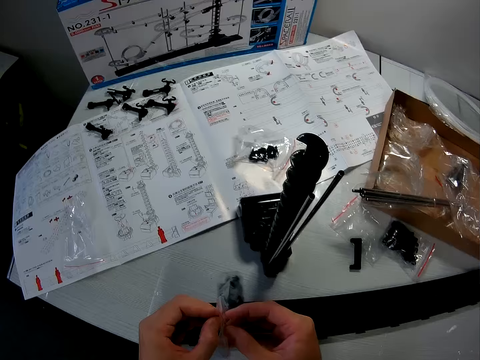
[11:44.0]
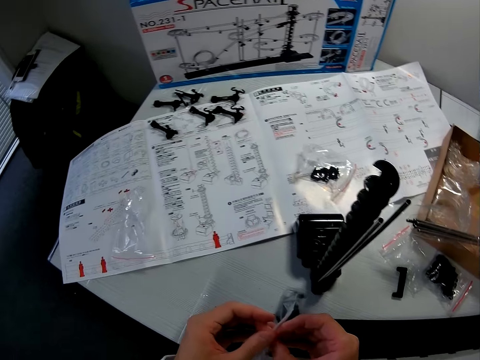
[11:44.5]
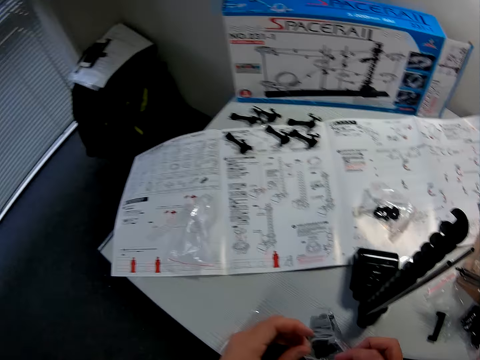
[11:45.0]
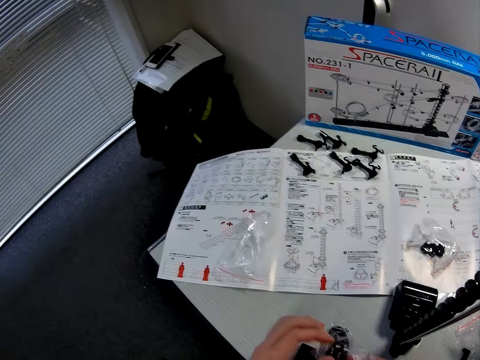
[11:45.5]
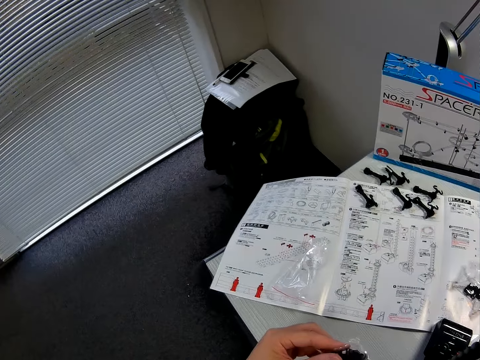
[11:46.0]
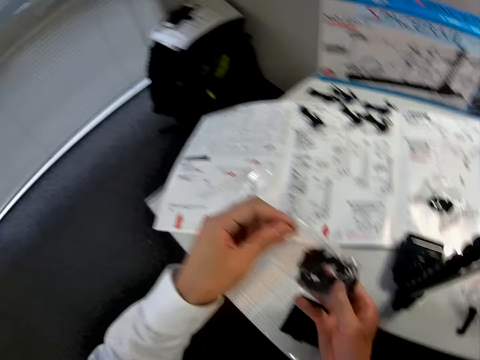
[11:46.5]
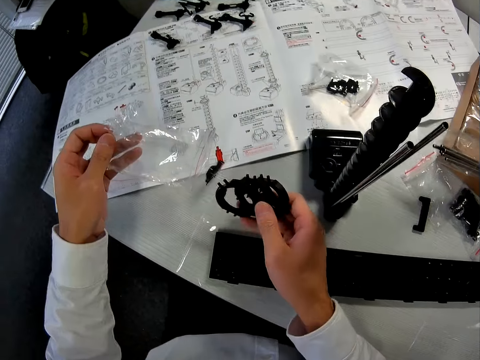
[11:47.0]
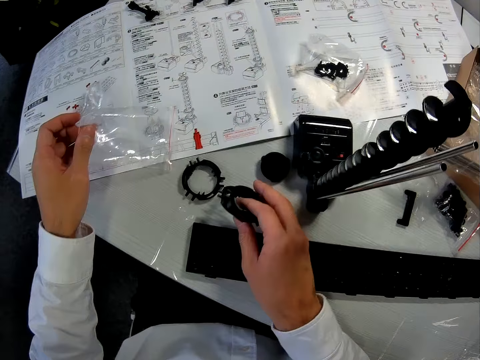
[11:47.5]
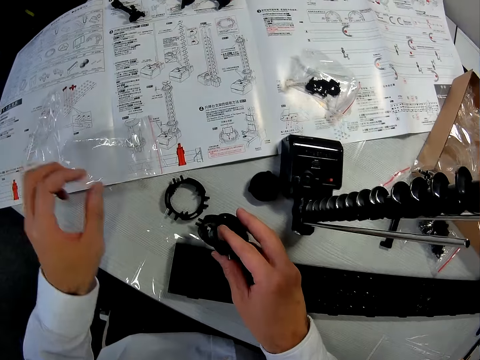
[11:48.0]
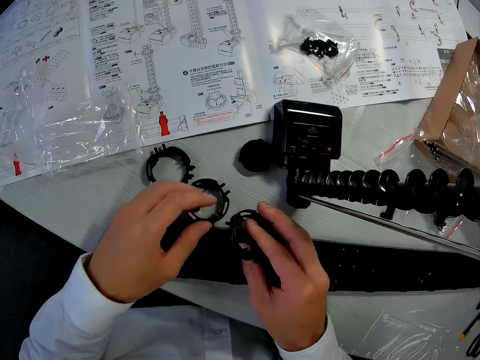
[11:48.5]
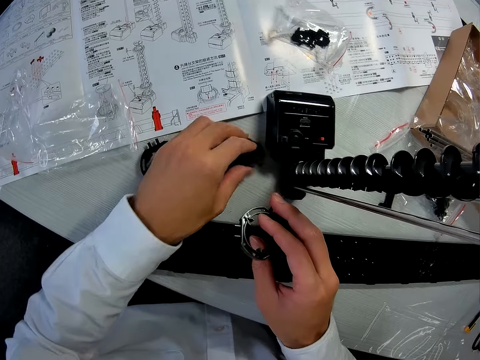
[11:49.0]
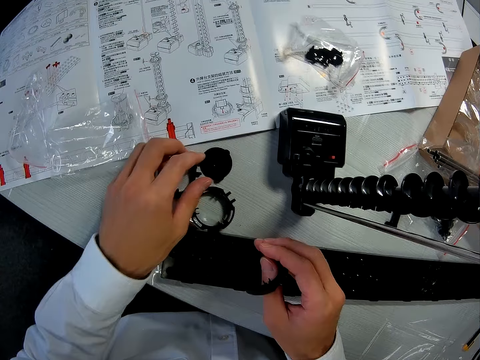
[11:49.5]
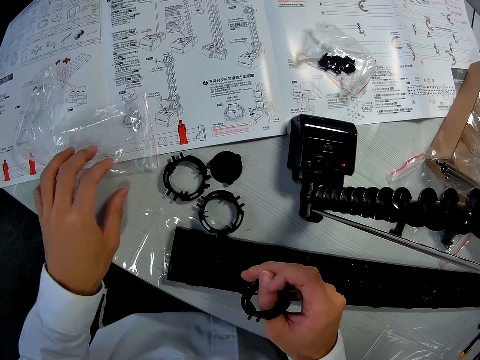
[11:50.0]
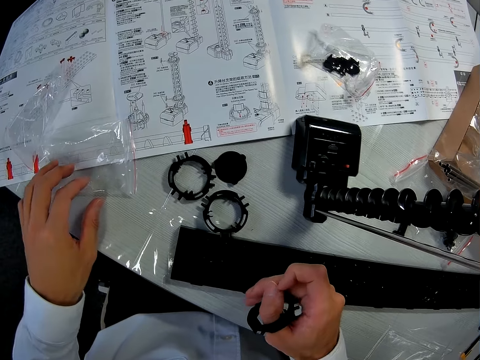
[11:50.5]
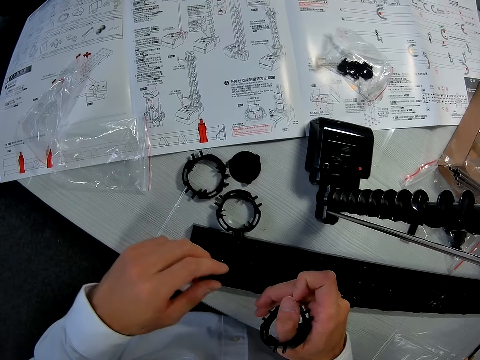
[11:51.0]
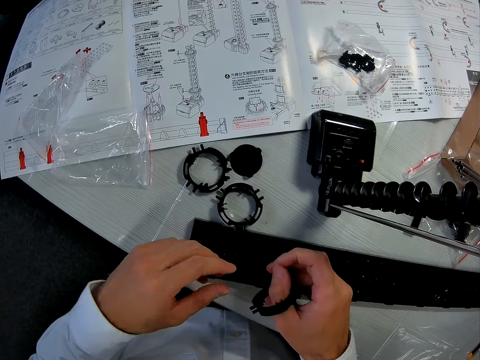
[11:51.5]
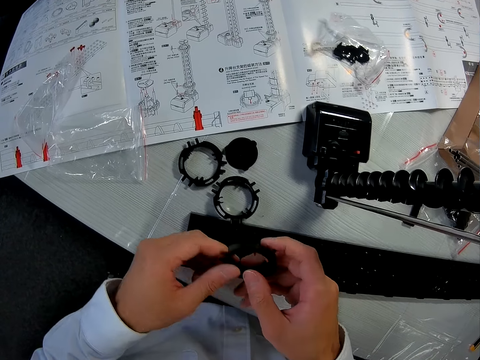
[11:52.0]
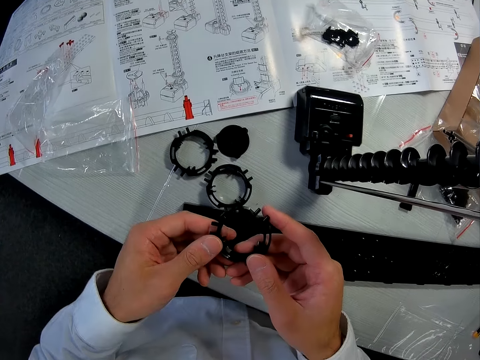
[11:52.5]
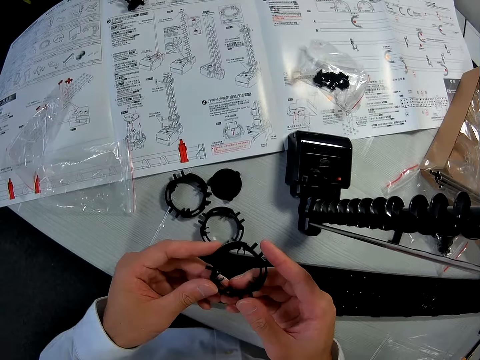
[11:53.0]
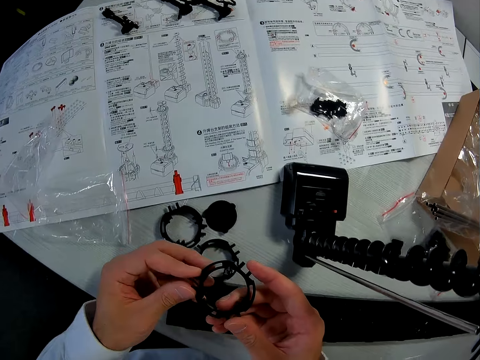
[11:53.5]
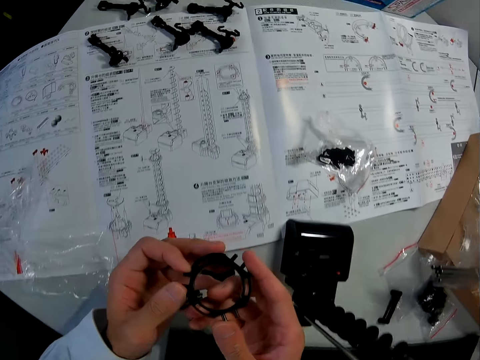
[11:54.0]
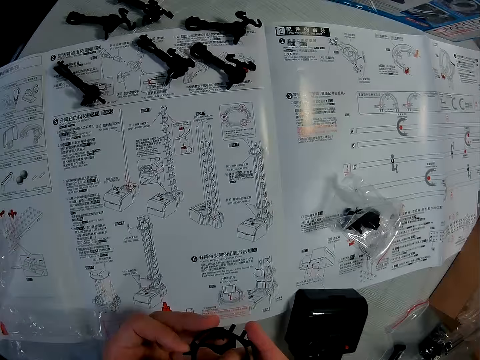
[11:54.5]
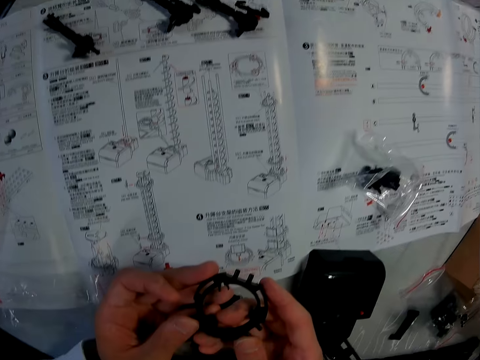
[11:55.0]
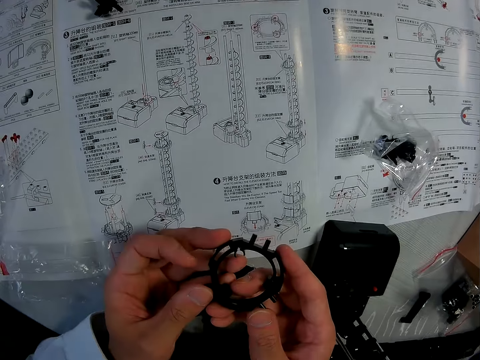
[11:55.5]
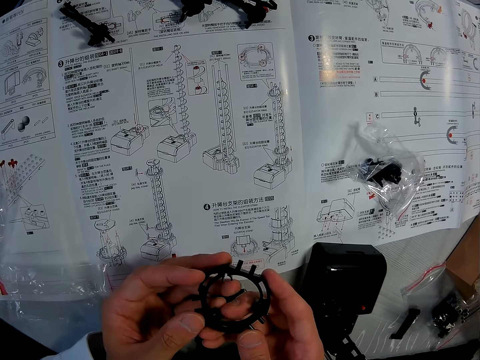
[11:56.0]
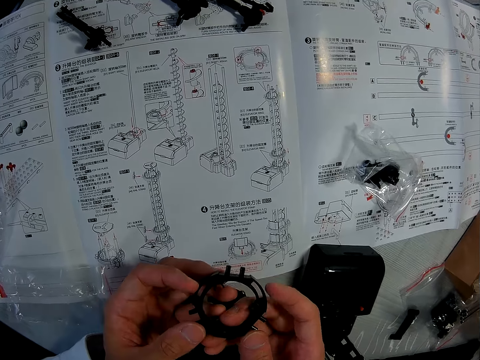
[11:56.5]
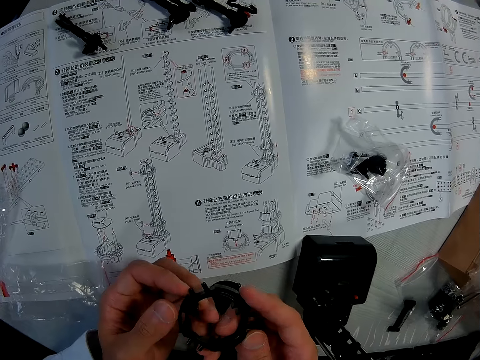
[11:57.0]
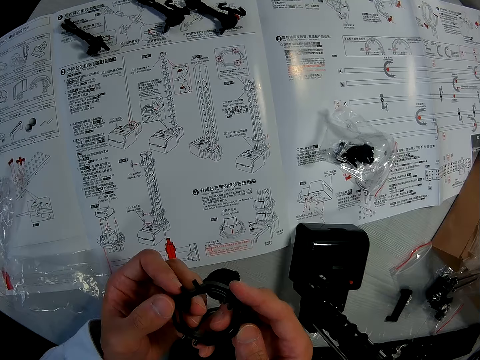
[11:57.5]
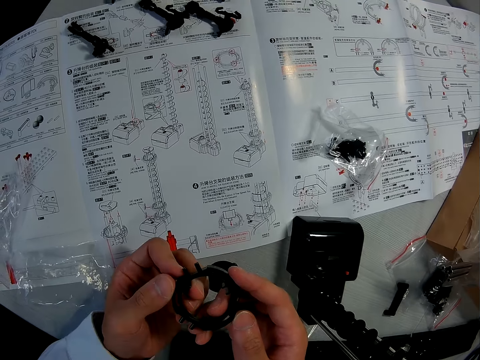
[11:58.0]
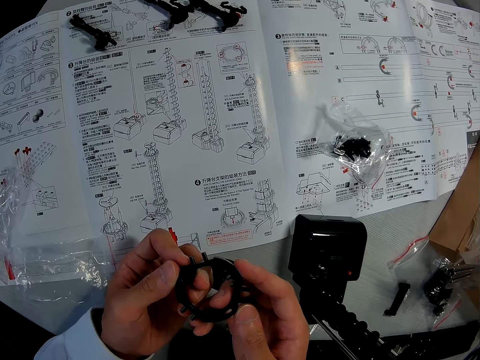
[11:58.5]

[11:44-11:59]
The camera wearer opens the nylon. He brings out the pieces in the nylon. He removes the elevator ring from the paper. He drops the nylon on the table. He holds the elevator ring. He picks an elevator helix from the table. He moves a piece on the table with his left hand. He places the elevator helix on the table. He holds the elevator ring. He drags the paper on the paper. He moves the nylon on the table with his left hand. He looks around the table. He holds the piece in his right hand with both hands. He looks at the elevator ring. He examines a manual on the table. He looks at the elevator ring.

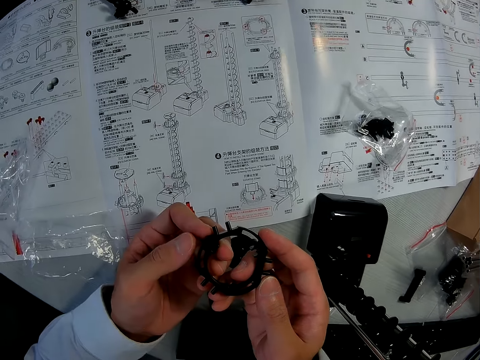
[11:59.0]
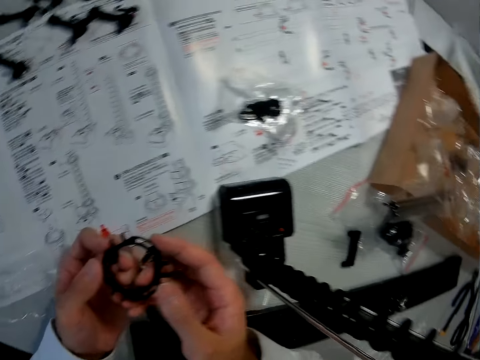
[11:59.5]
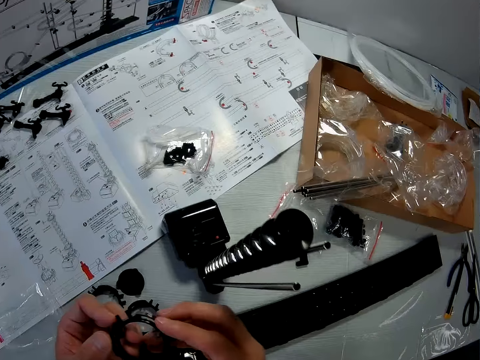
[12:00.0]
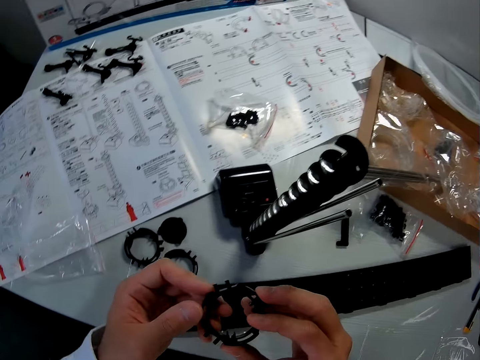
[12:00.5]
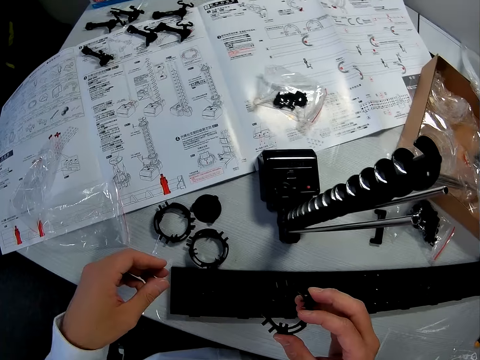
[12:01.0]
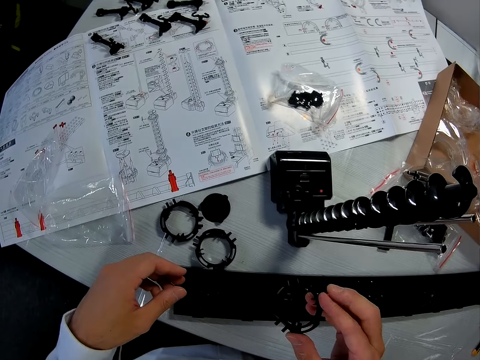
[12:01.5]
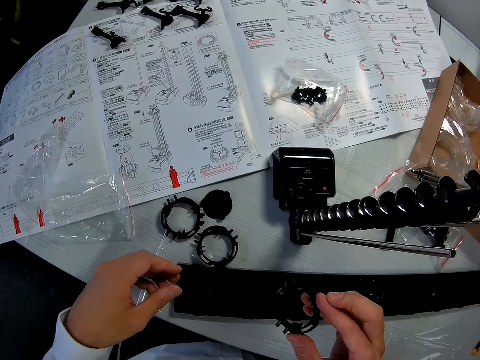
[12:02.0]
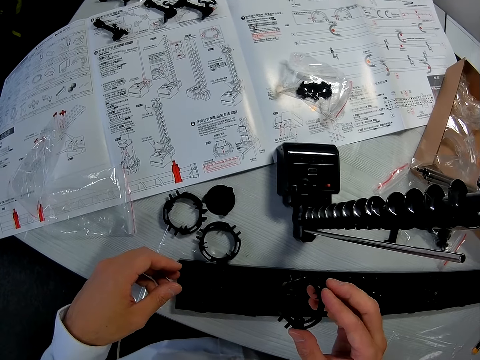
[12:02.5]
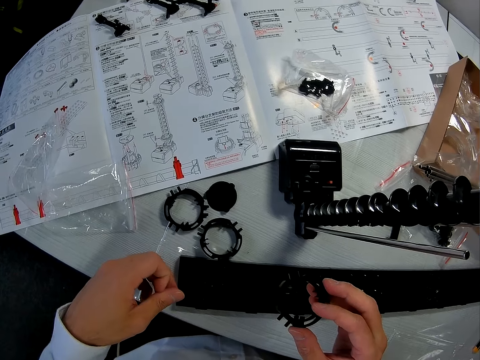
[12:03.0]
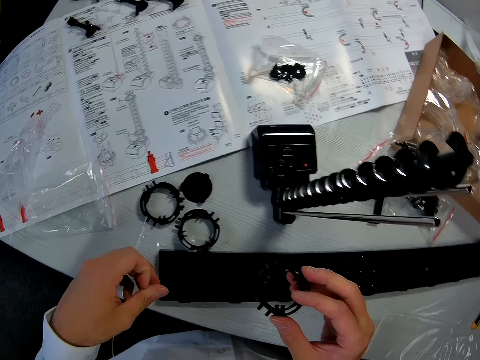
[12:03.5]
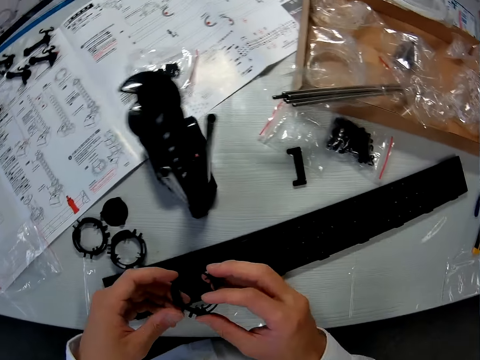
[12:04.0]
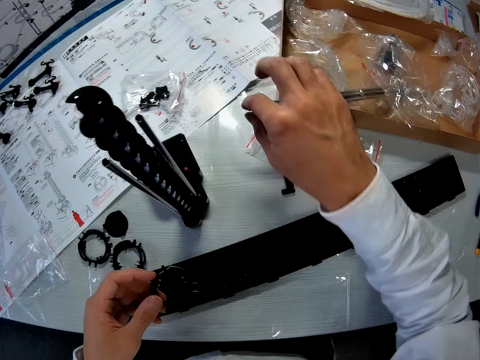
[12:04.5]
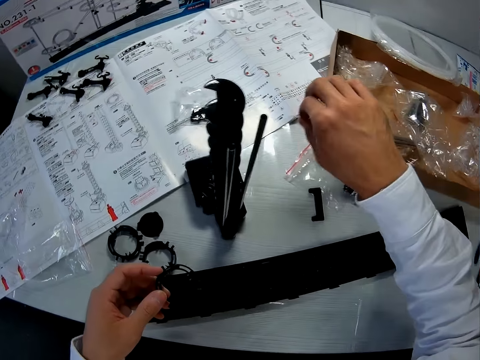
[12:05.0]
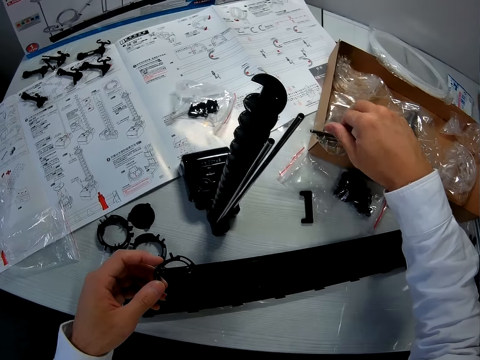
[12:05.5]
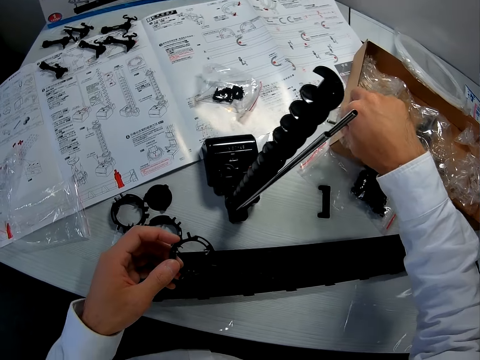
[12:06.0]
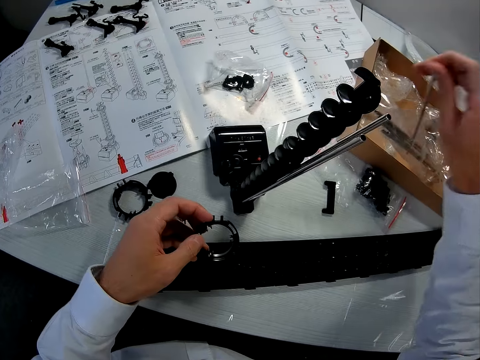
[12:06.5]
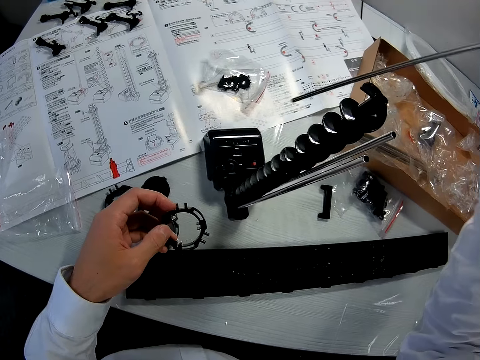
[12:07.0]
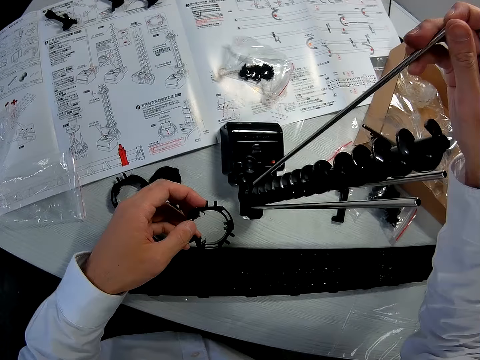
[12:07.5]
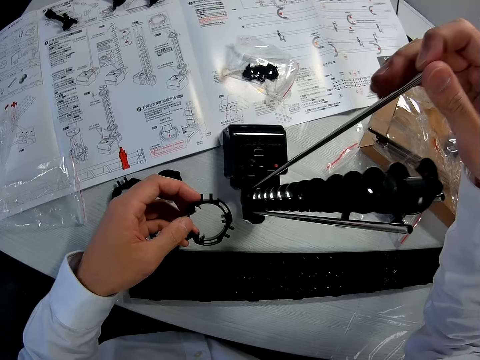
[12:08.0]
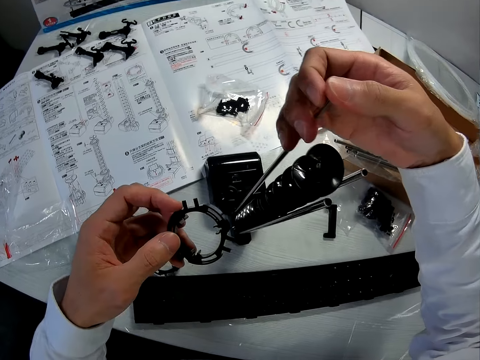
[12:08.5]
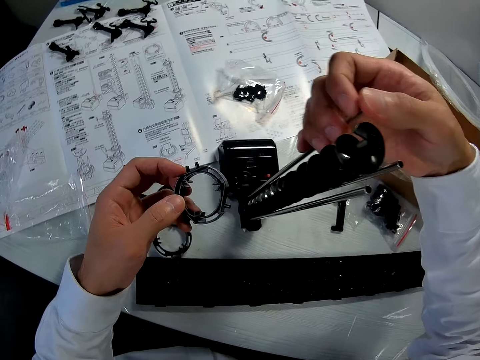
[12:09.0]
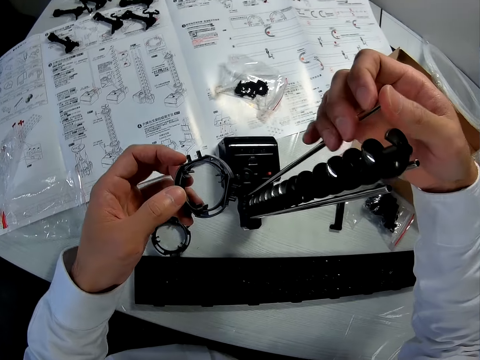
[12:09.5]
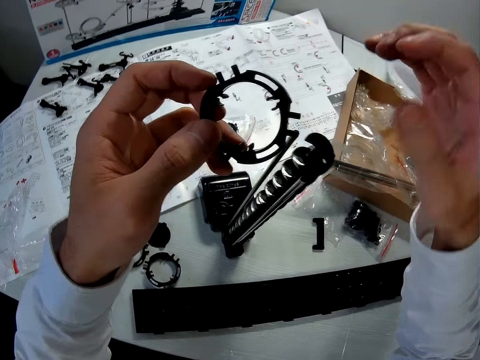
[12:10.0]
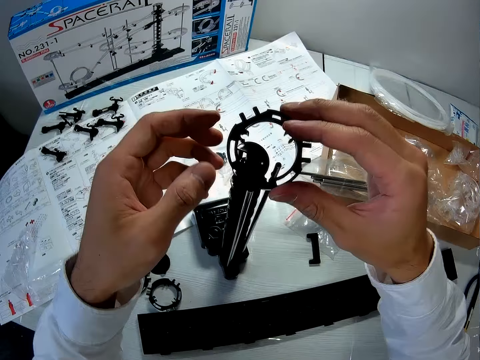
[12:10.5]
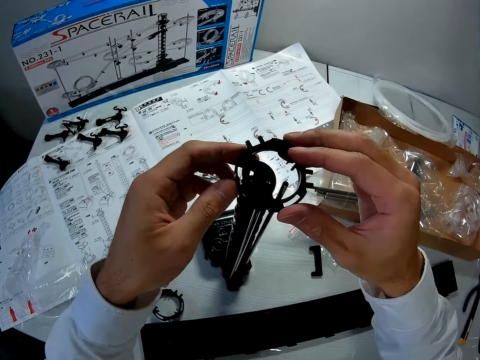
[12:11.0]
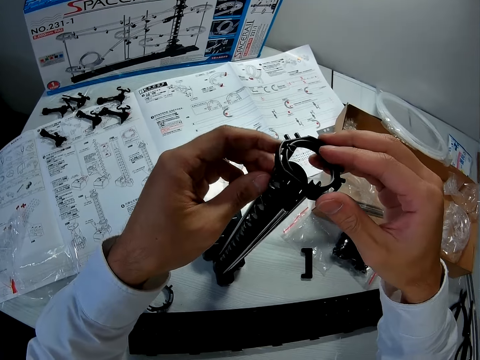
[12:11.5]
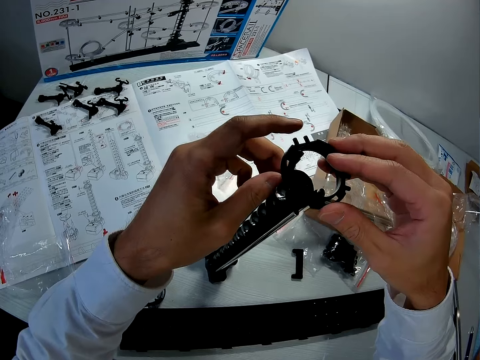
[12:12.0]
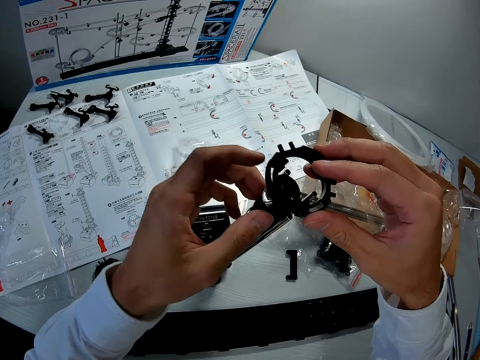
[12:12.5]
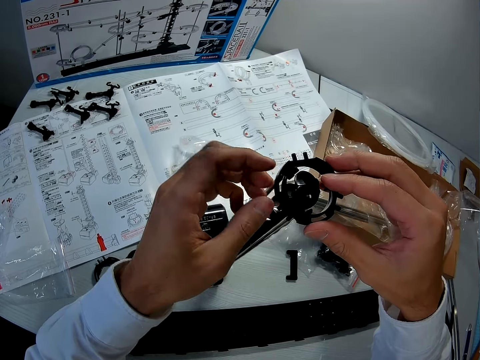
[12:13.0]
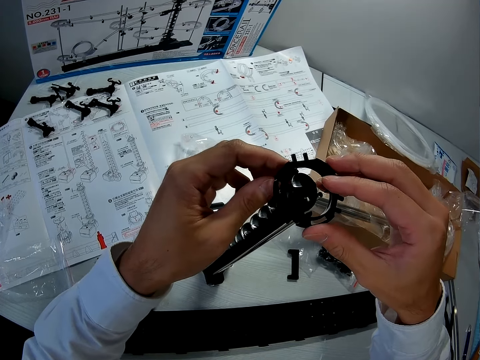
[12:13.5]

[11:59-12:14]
The camera wearer holds the elevator ring. He picks a shaft from a nylon in the carton. He places the shaft on the base. He moves the piece from his left hand to his right hand. He puts the elevator ring in the shafts and elevator helix. He holds the mechanical model with his left hand. He fixes the piece in his right hand to the mechanical model.
